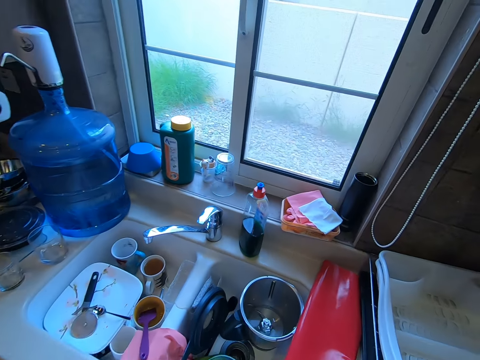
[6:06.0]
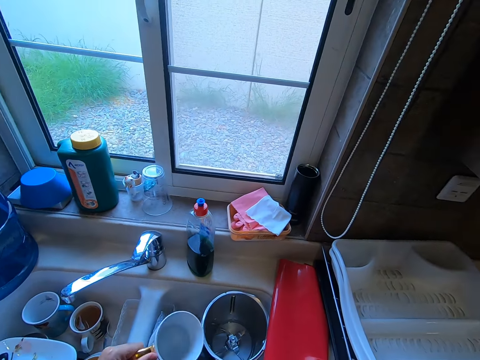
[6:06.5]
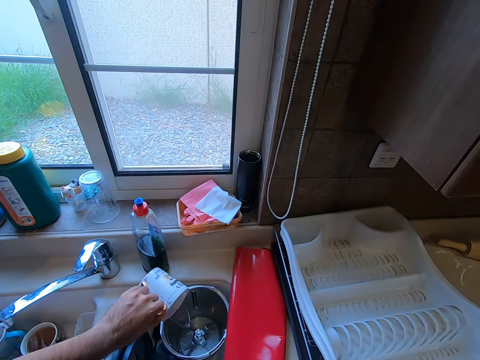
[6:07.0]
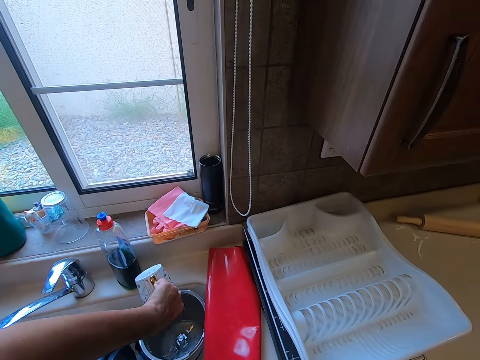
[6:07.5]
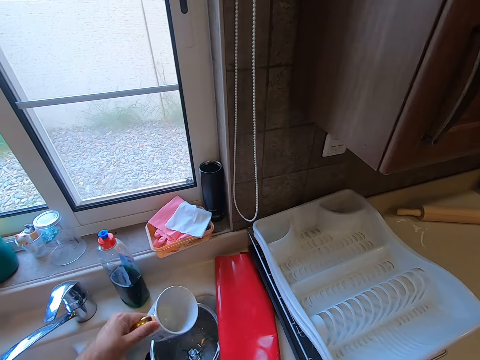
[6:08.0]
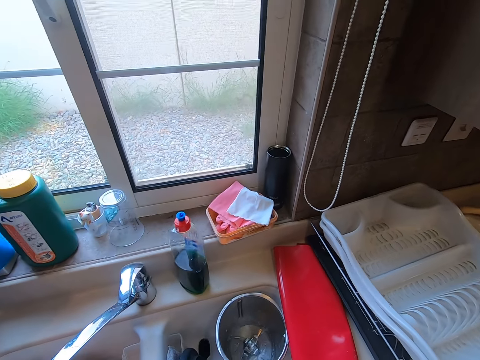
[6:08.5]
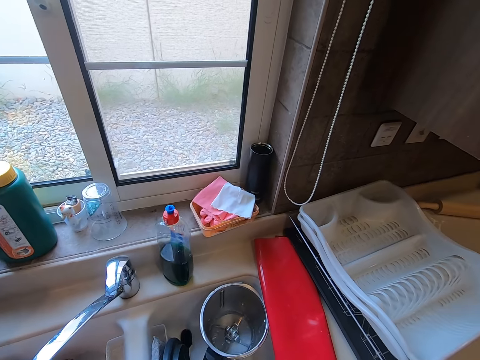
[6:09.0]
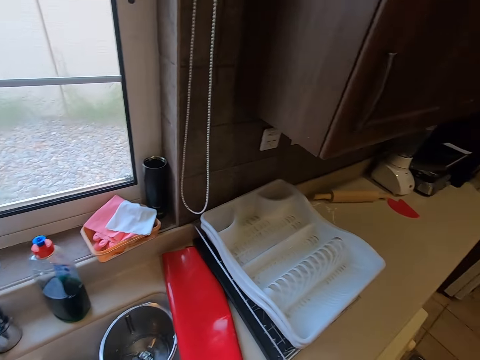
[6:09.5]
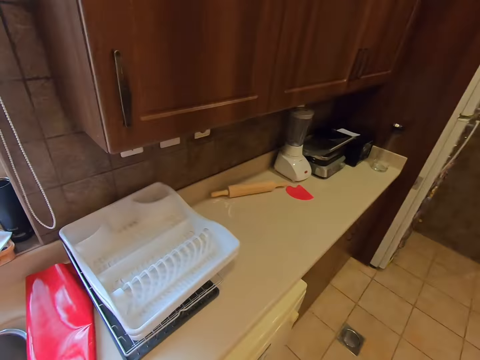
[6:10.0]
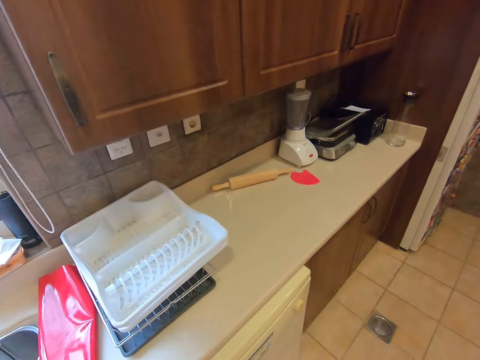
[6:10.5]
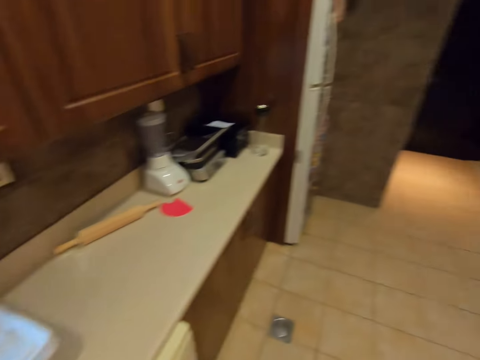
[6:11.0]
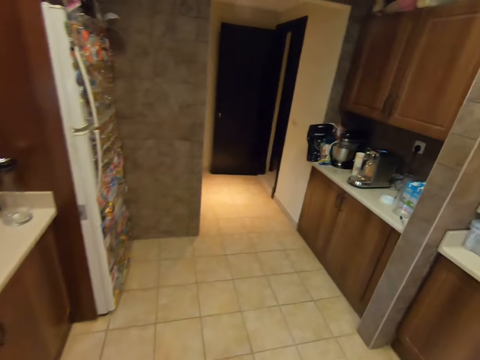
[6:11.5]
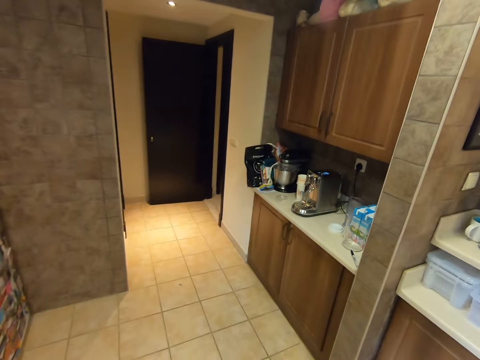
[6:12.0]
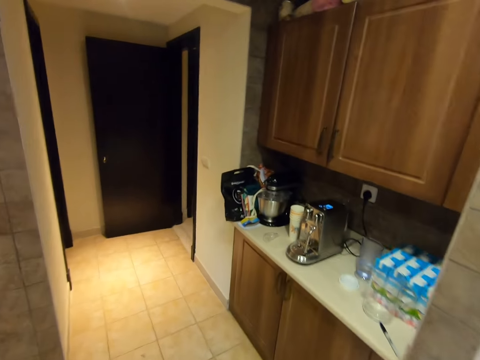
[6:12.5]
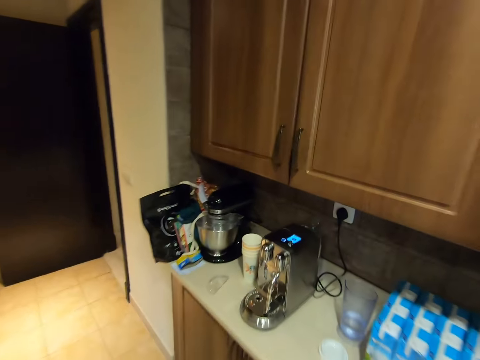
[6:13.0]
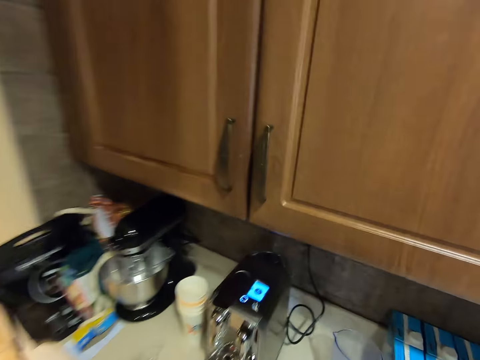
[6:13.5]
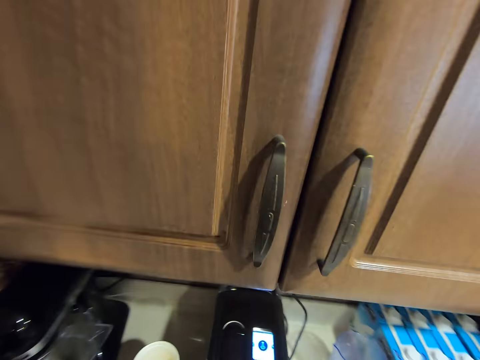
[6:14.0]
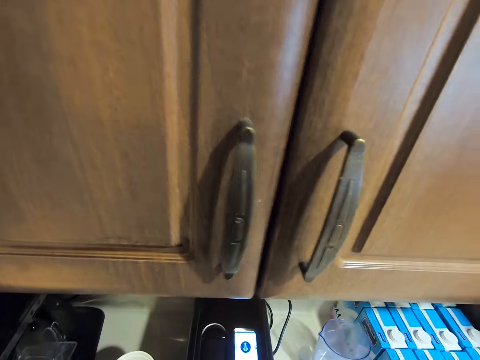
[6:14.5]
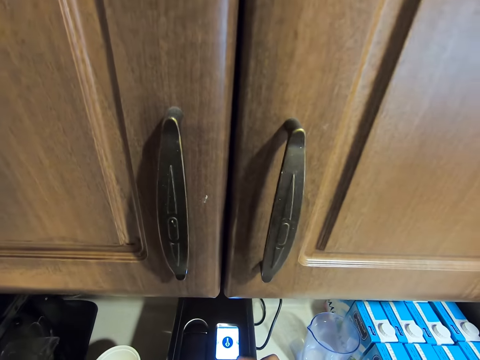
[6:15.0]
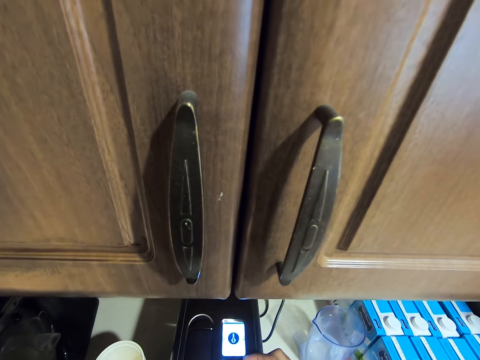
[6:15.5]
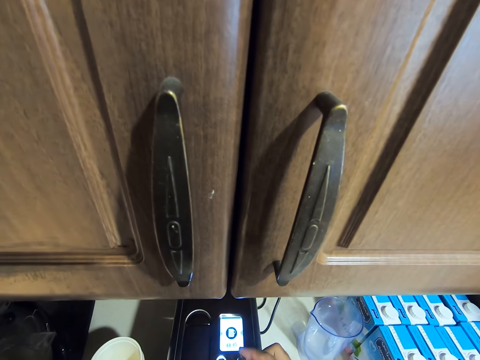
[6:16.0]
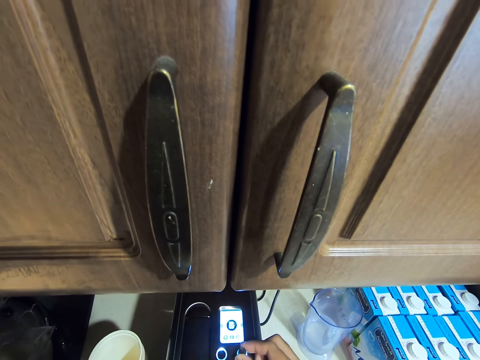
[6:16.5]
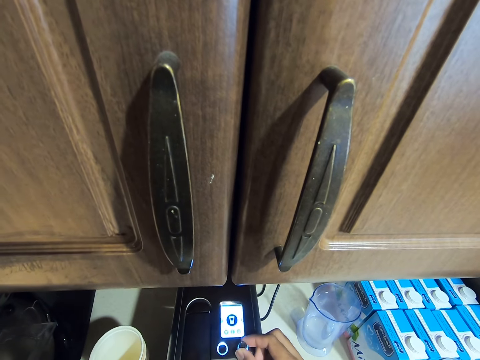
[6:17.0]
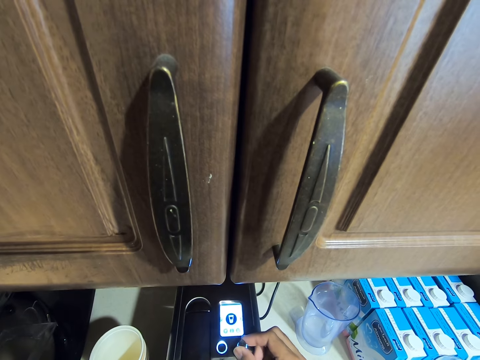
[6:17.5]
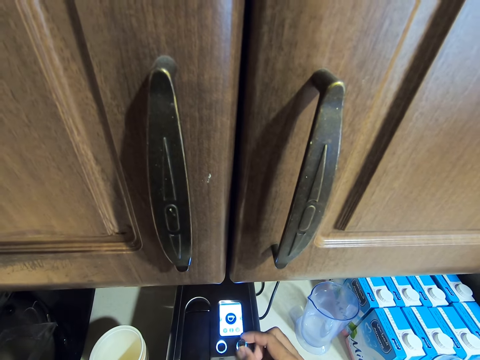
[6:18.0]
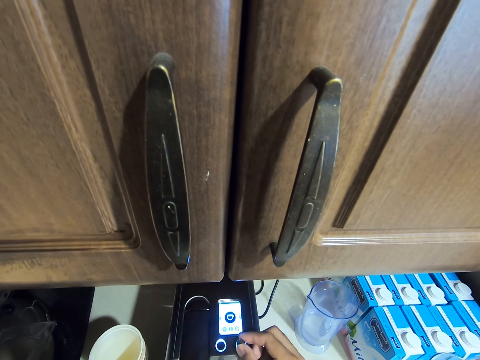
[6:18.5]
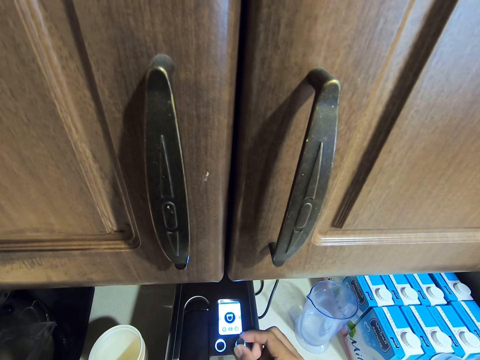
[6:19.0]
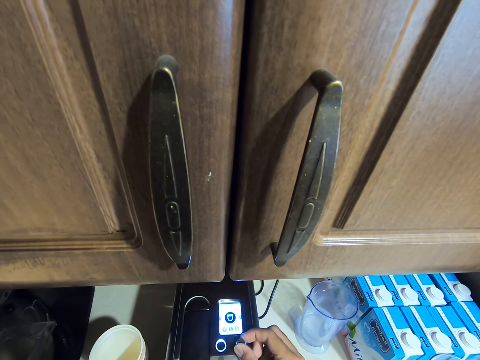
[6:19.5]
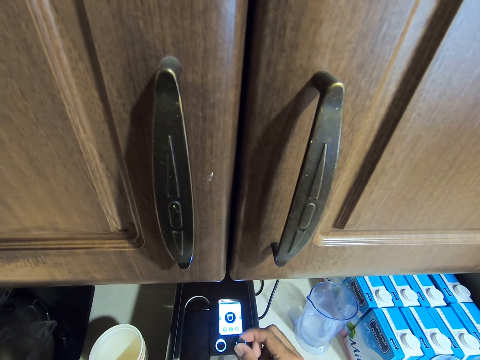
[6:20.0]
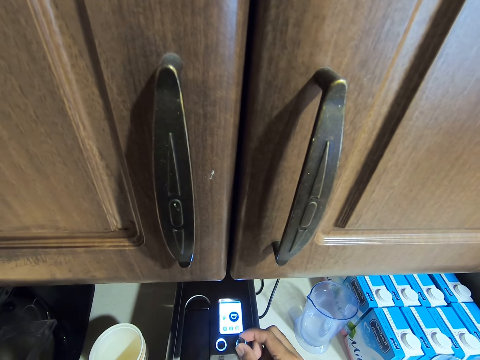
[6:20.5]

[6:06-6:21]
The camera wearer pours water from a mug into a blender in a sink. They move to the tea making machine. They operate the tea making machine. They turn a button on the coffee maker.

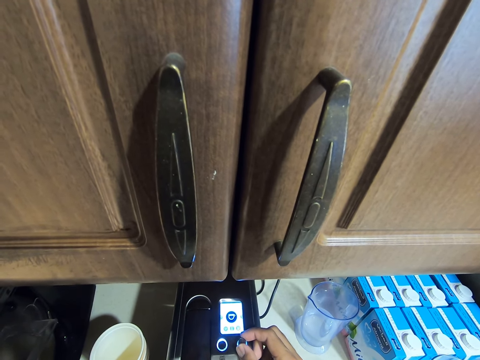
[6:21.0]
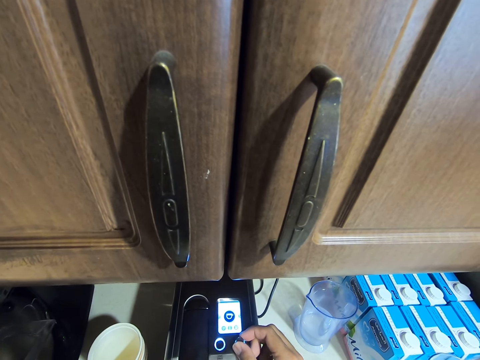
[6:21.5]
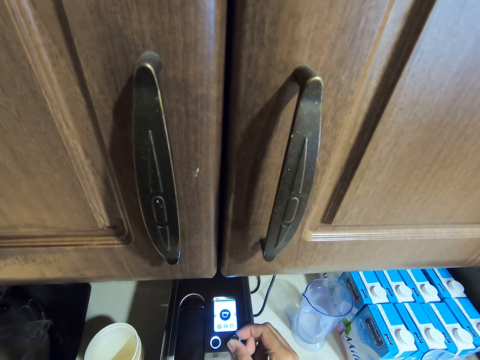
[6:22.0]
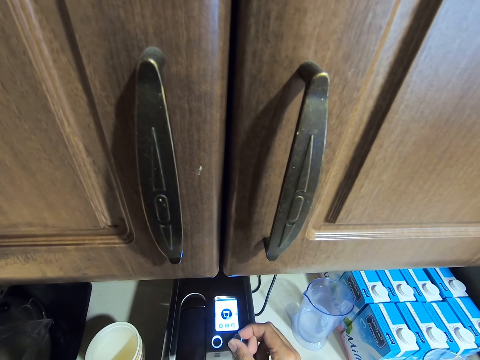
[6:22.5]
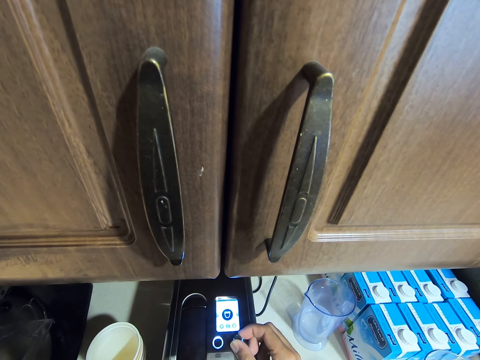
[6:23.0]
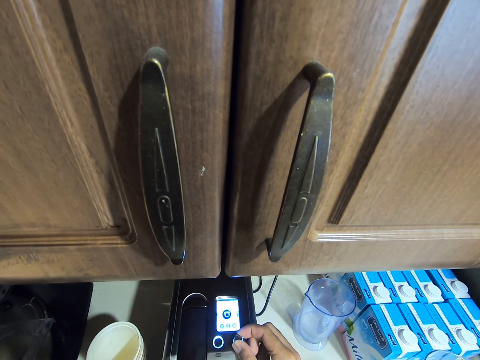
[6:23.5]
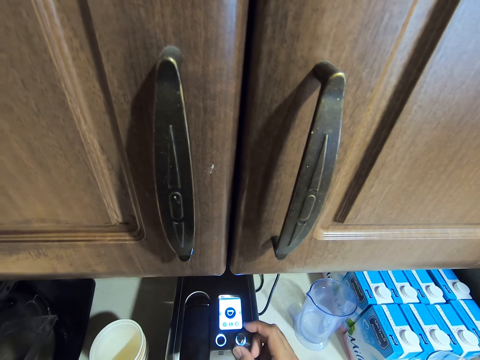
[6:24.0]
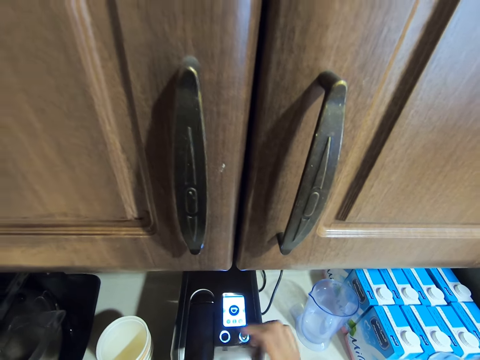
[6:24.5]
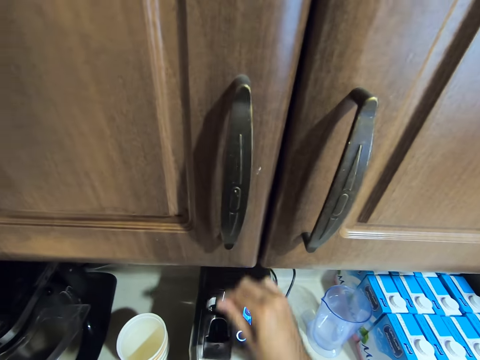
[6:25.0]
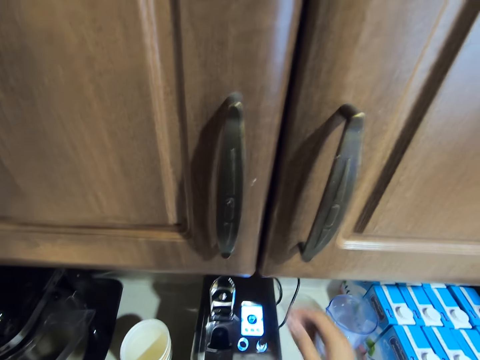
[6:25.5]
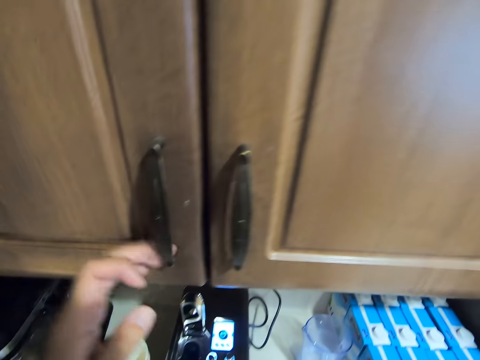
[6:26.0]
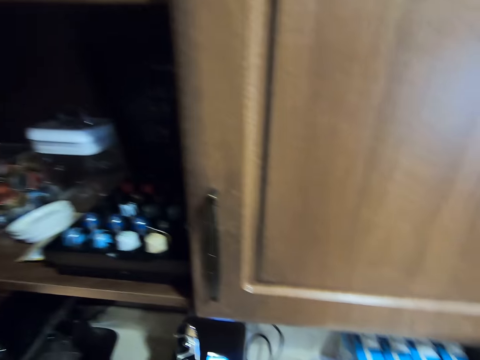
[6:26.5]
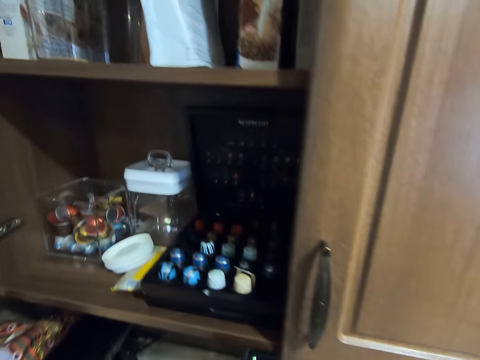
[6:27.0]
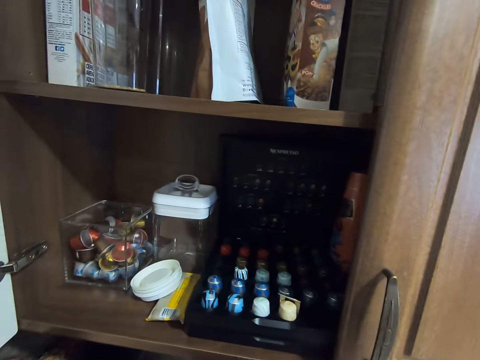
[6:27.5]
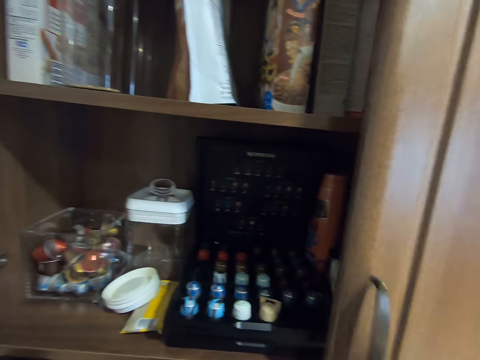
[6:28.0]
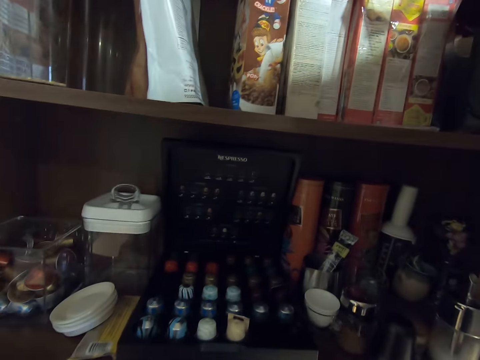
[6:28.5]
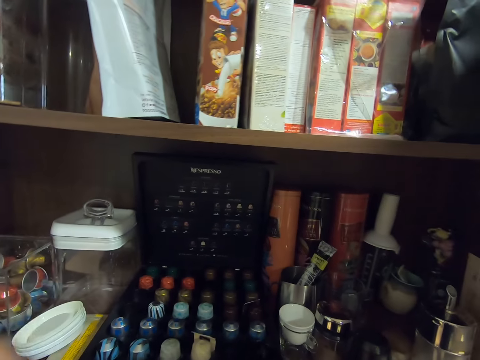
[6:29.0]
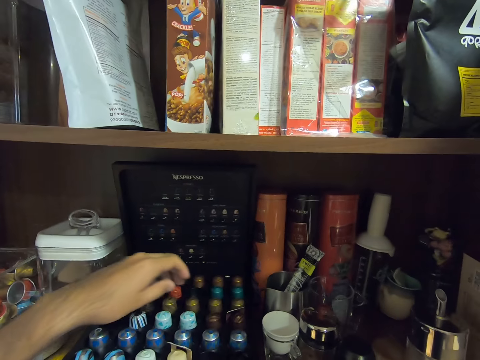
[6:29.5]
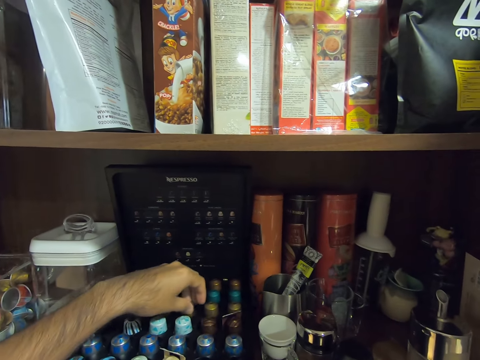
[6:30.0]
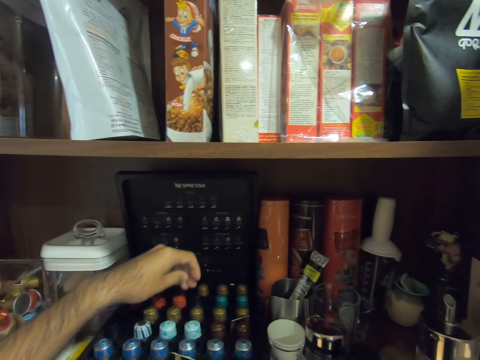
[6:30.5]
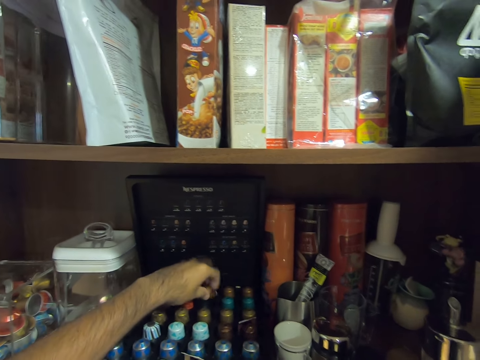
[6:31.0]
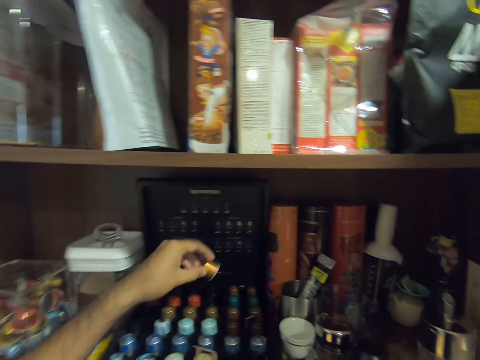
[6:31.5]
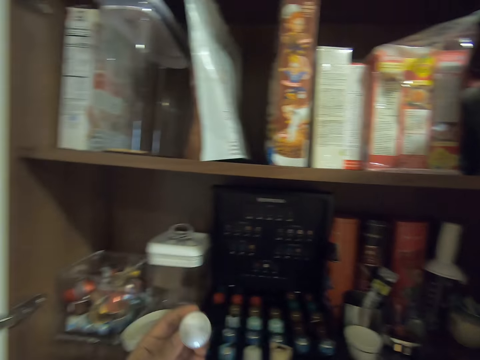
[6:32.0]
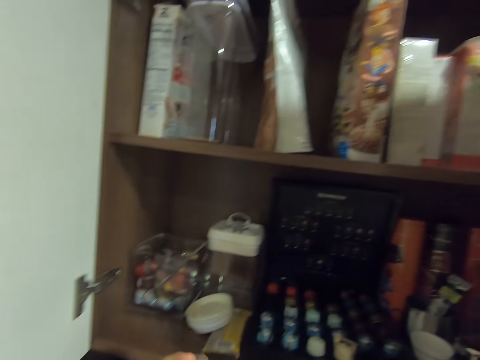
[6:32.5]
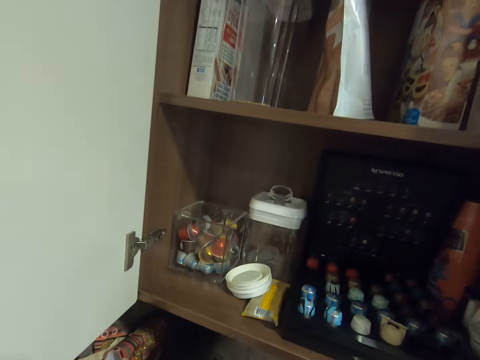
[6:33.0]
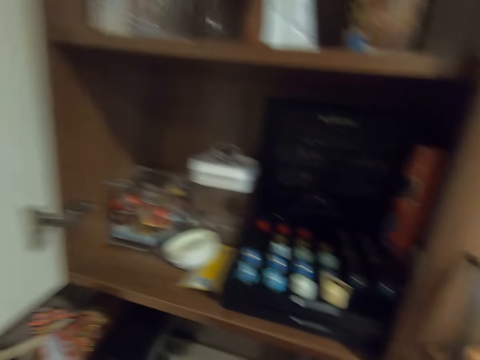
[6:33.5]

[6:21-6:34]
The camera wearer lifts a lid on the coffee maker. They open a door of a cabinet. They open a door of the cabinet. They pick up a gold-coloured cover in the kitchen cupboard.
